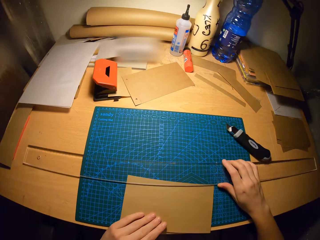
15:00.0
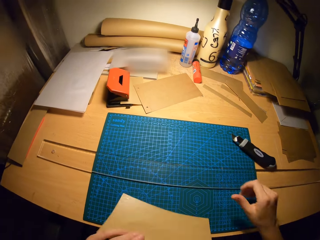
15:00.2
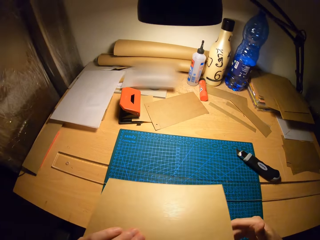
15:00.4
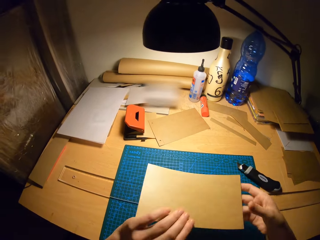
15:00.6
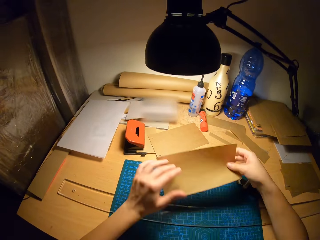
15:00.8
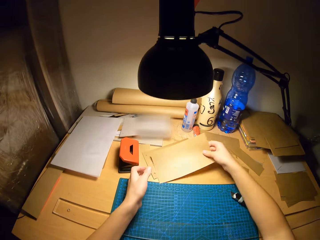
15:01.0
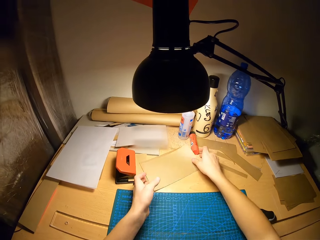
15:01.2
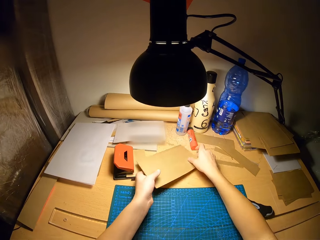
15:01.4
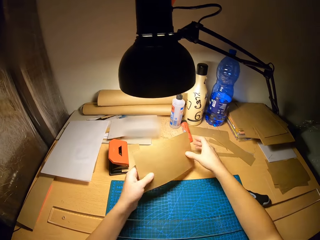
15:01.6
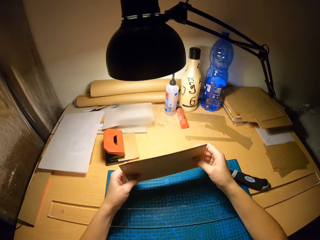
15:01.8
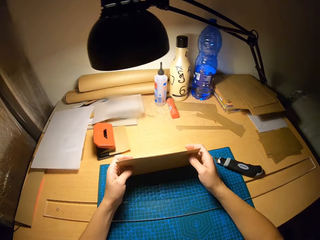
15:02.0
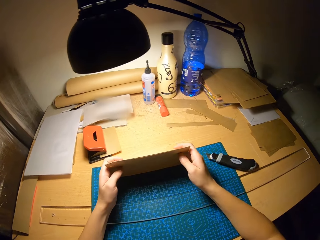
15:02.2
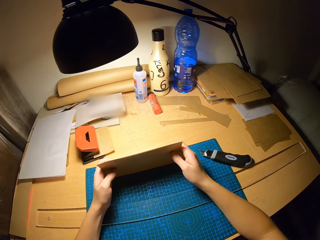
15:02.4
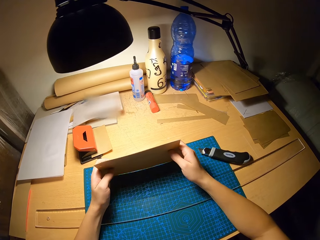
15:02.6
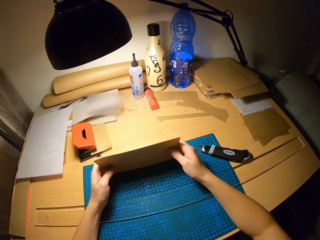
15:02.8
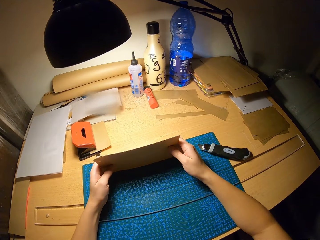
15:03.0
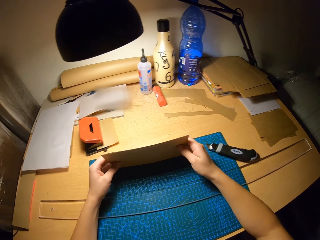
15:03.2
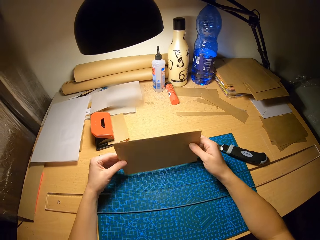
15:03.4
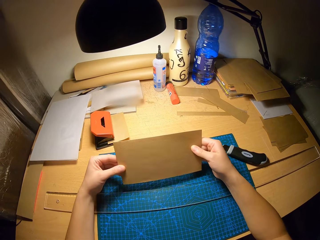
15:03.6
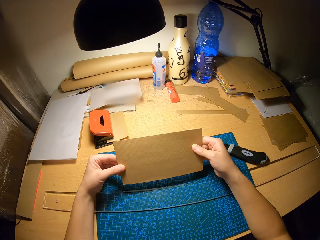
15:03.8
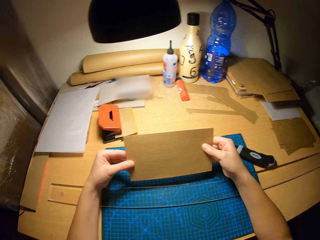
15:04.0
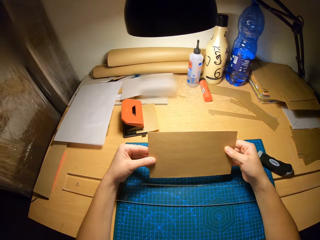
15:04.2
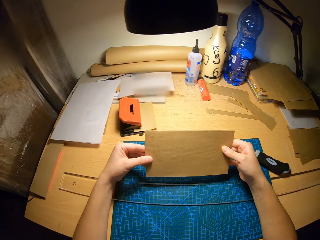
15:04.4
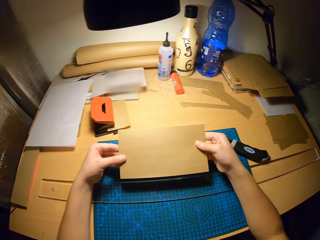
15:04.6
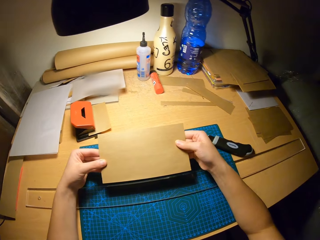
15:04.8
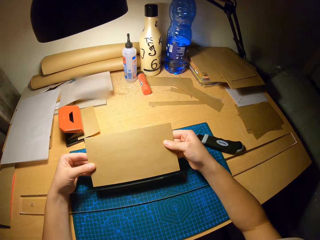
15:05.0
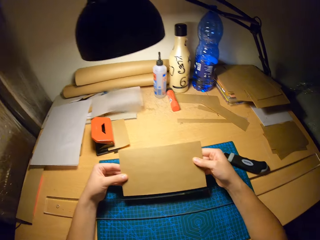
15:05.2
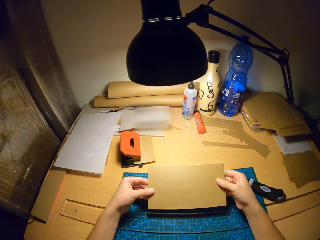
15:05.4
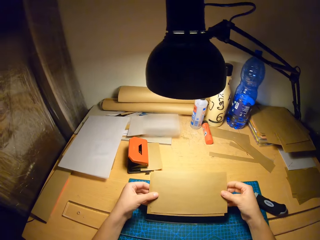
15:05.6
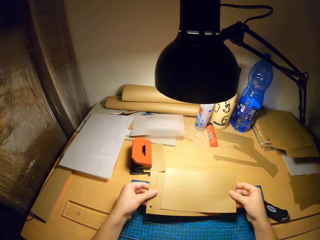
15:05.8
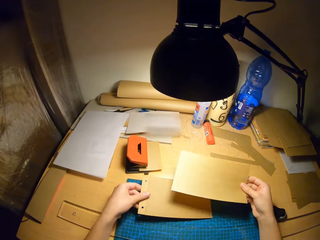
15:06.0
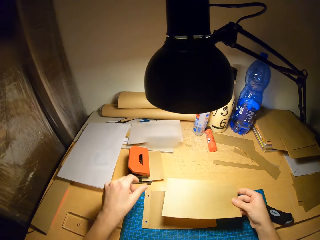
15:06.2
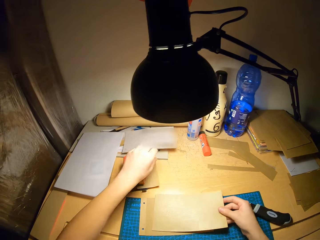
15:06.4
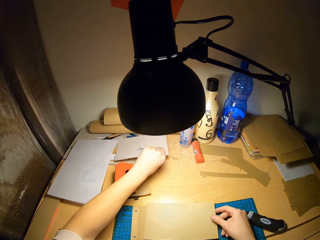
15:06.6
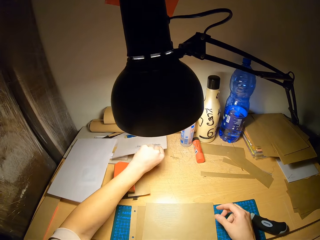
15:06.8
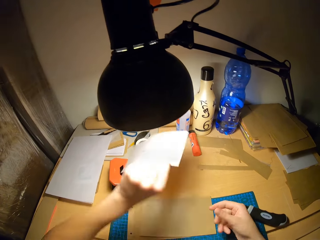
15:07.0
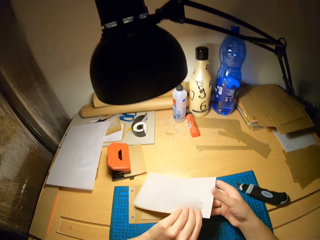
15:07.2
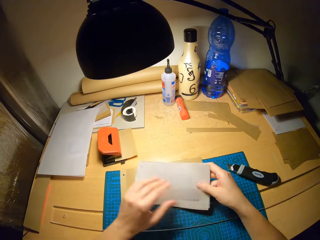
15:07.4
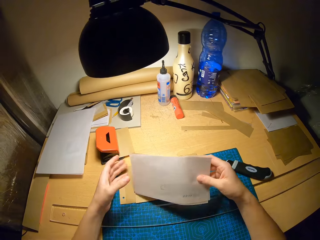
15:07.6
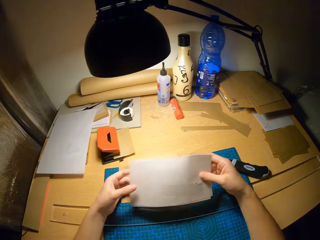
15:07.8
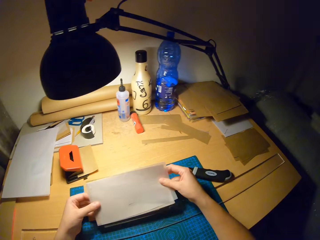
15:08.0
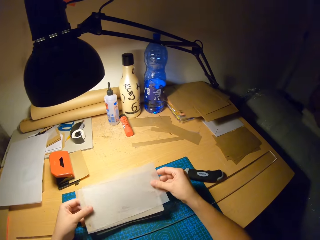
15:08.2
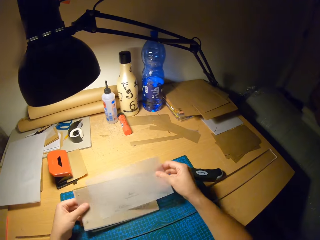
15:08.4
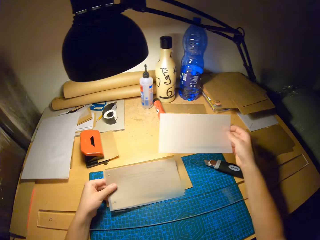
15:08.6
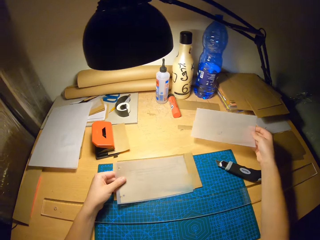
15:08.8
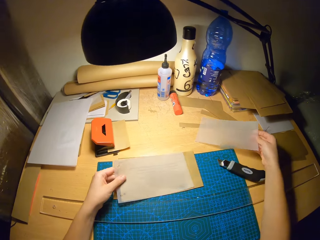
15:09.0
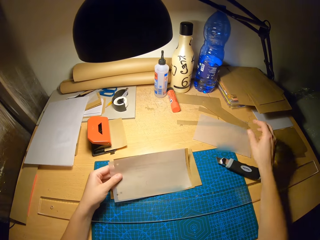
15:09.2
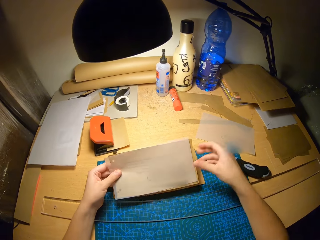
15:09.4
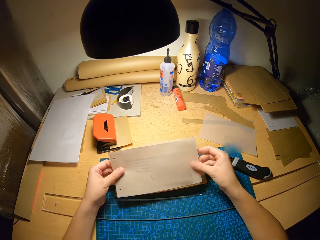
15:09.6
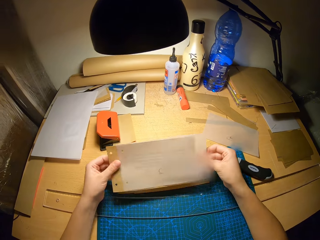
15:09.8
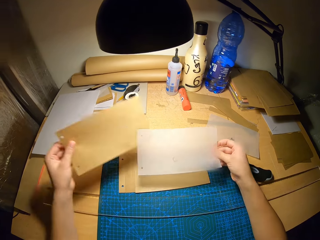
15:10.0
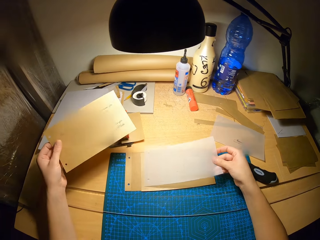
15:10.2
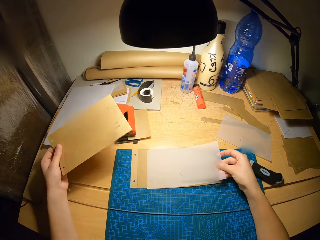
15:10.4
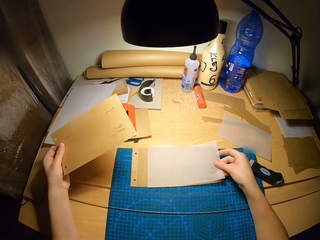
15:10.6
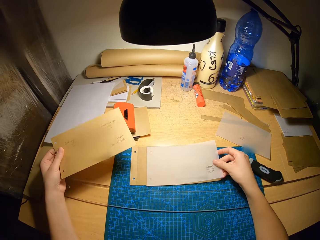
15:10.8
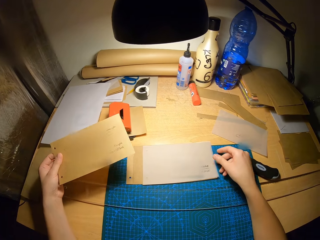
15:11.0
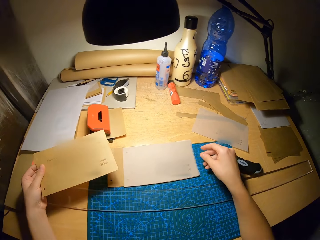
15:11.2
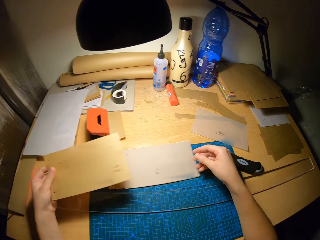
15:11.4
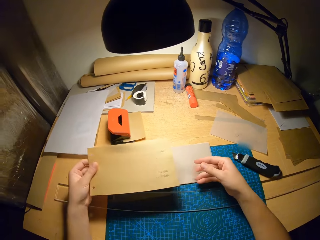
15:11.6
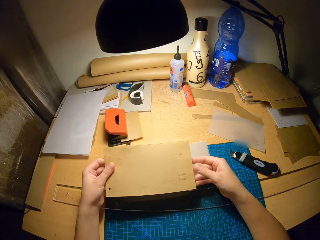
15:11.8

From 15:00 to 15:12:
The camera wearer moves the ruler on the table with his right hand. He holds the ruler on the craft paper. He picks the first cardboard from the cutting mat with his left hand. He moves the craft paper on the cutting mat. He joins the first and second cardboards together on the table. He picks up the craft papers from the table, holds the craft papers on the cutting mat and stares at the craft papers. He drops the craft papers on the cutting mat. He picks a set of tracing papers from the table with his left hand. He picks another cardboard from the table with his left hand. He moves a tracing paper from the set of tracing papers to the table with his right hand. He holds the craft papers on the cutting mat.

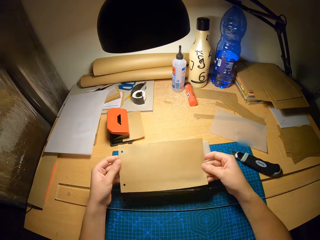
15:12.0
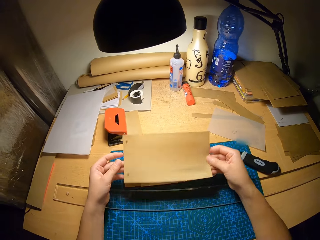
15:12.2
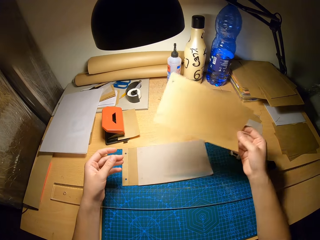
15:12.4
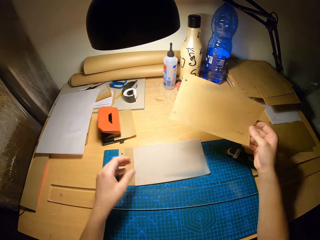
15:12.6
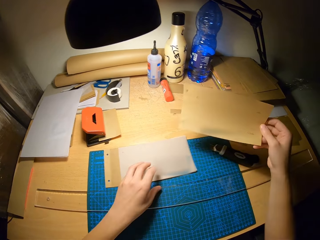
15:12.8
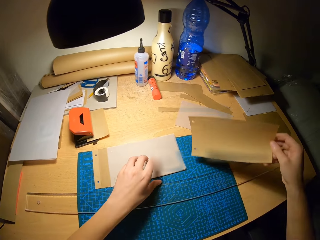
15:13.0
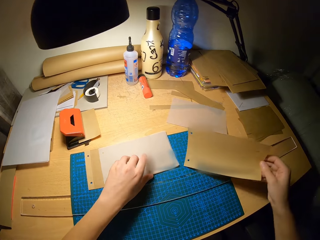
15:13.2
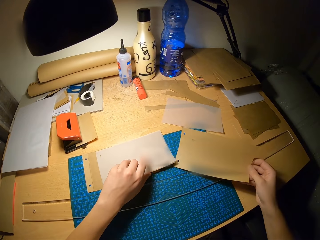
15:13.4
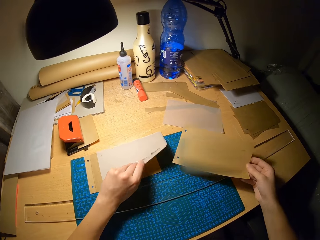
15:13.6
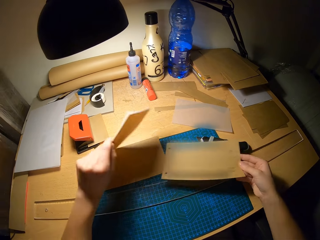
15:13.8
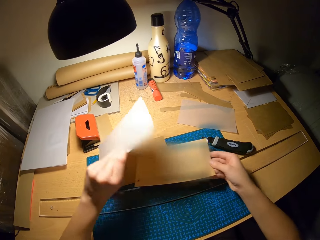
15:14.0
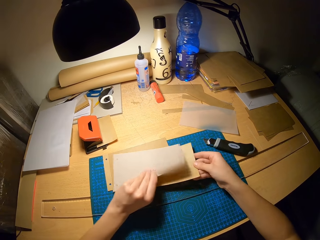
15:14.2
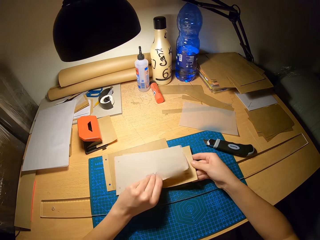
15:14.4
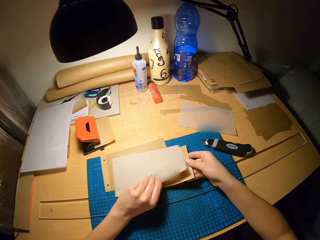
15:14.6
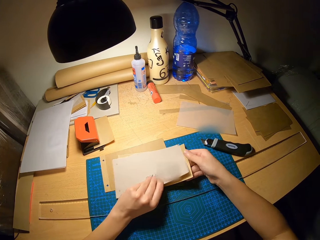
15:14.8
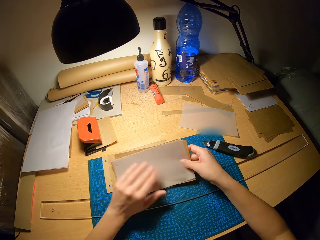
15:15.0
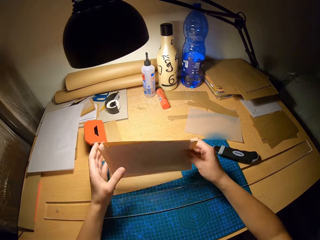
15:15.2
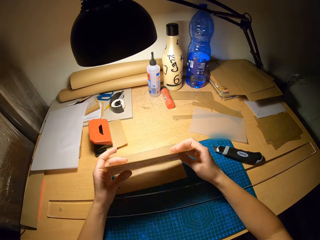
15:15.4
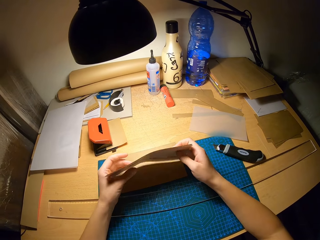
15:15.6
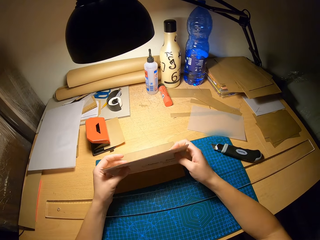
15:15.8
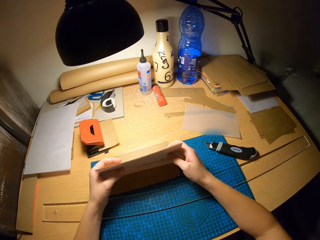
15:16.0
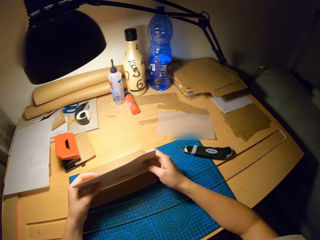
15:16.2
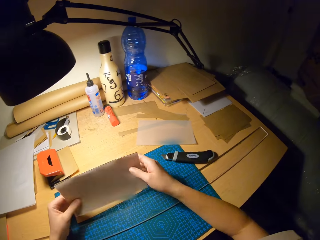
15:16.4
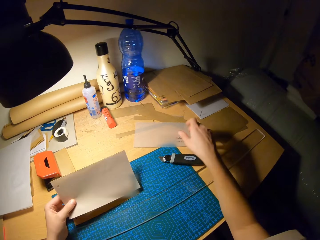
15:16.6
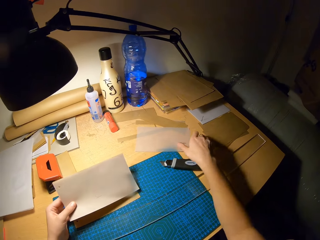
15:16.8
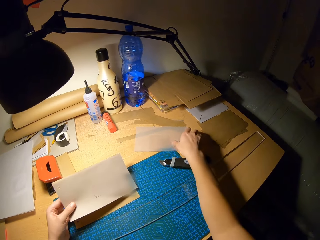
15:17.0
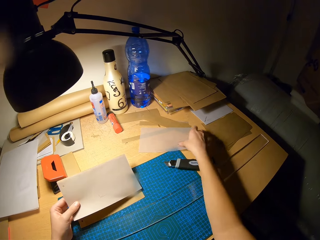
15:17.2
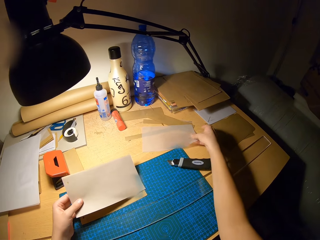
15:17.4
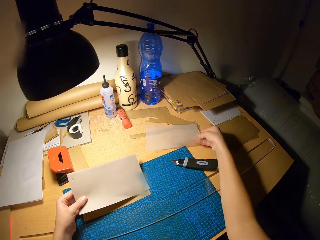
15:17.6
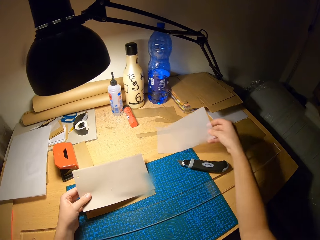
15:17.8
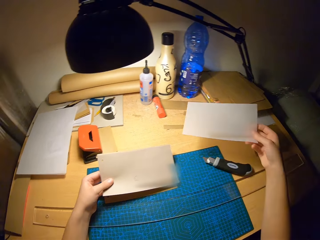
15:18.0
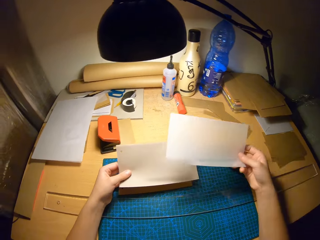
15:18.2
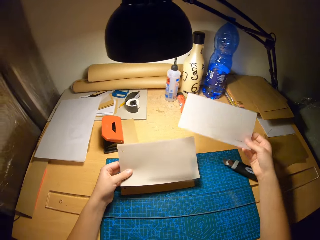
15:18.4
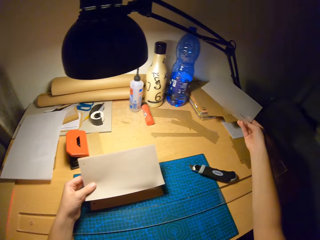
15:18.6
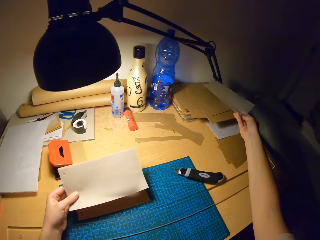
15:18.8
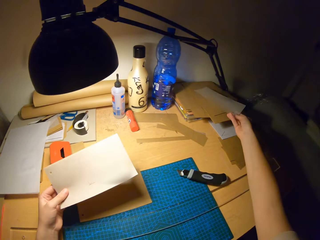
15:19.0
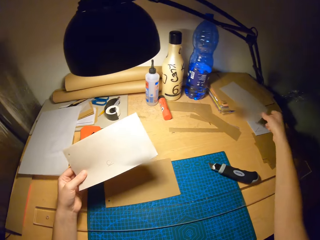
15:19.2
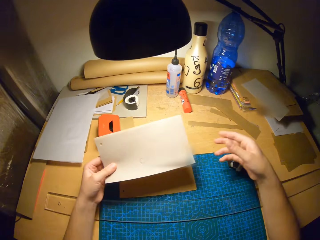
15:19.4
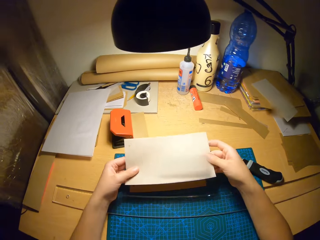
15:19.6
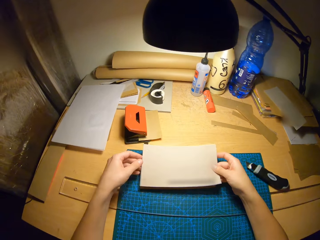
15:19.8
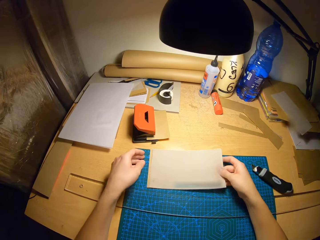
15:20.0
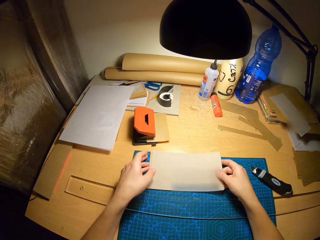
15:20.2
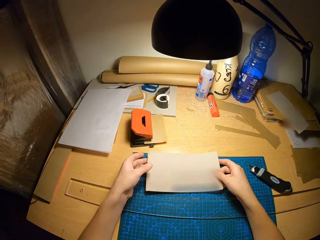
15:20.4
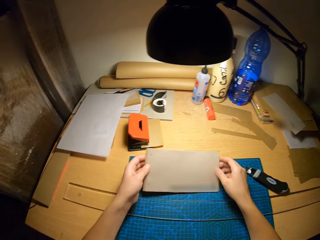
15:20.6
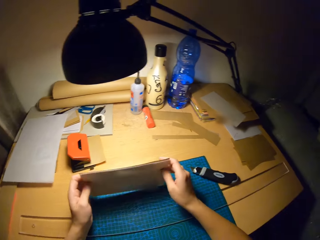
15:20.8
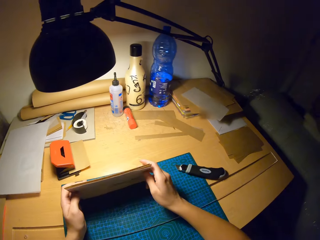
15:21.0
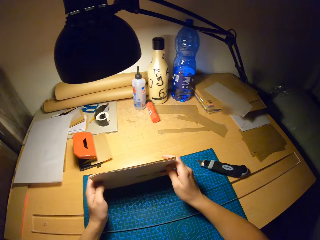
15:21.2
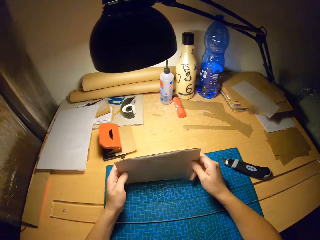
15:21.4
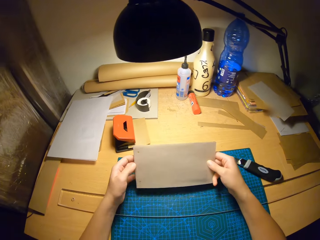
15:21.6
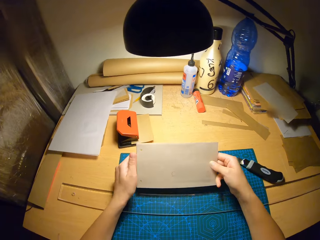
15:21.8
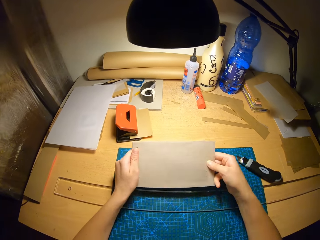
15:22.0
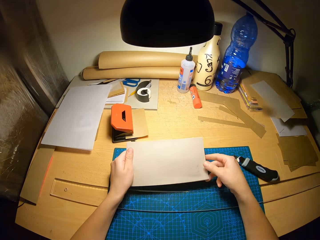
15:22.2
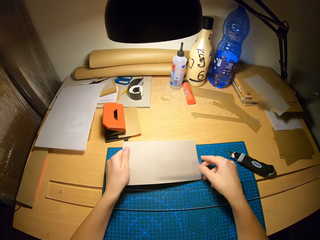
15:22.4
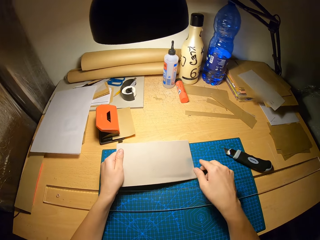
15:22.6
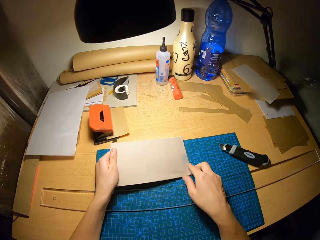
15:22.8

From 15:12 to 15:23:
The camera wearer puts the craft paper in between the other craft papers. He holds the craft papers on the cutting mat. He moves the tracing paper on the table with his right hand. He picks up the craft paper from the table. He puts the craft paper on the other craft papers. He holds the craft papers with both hands on the cutting mat. He joins the set of tracing papers and the first, second and third cardboards together with his hands.
